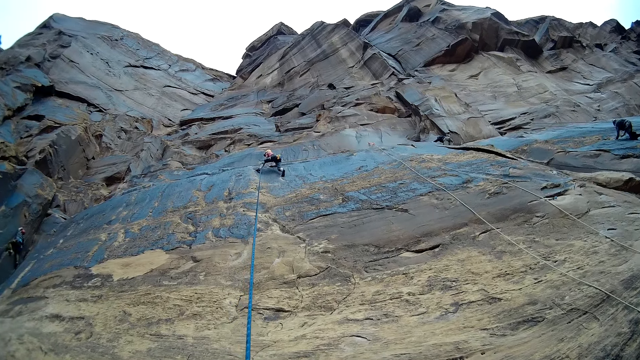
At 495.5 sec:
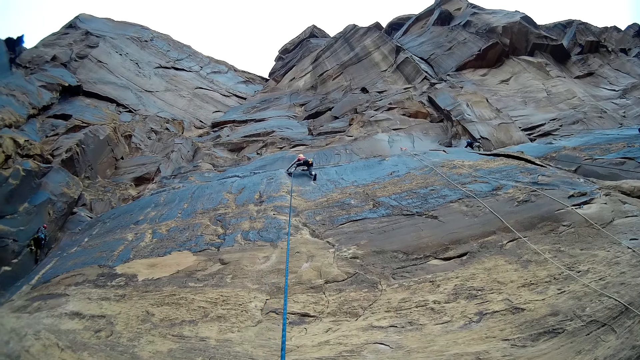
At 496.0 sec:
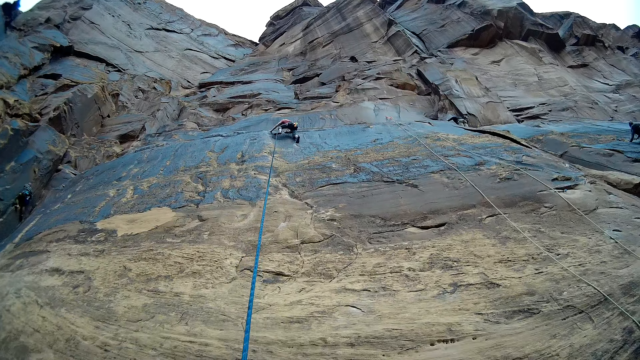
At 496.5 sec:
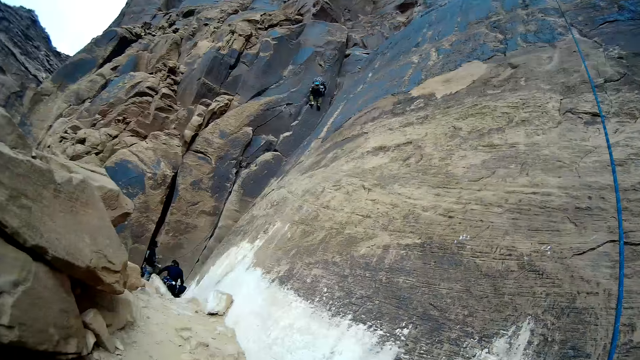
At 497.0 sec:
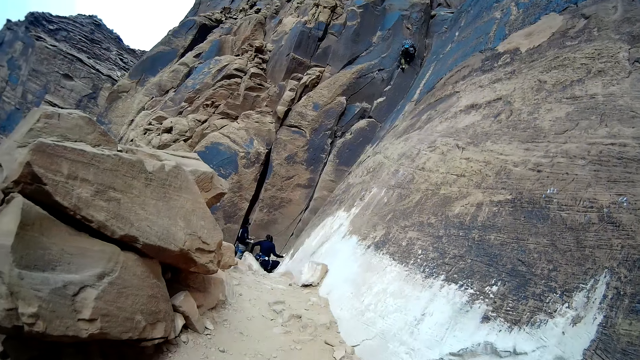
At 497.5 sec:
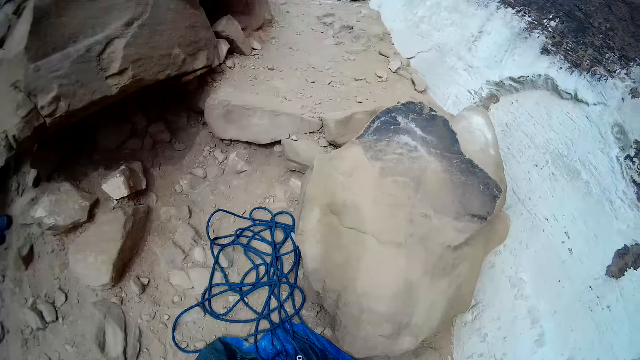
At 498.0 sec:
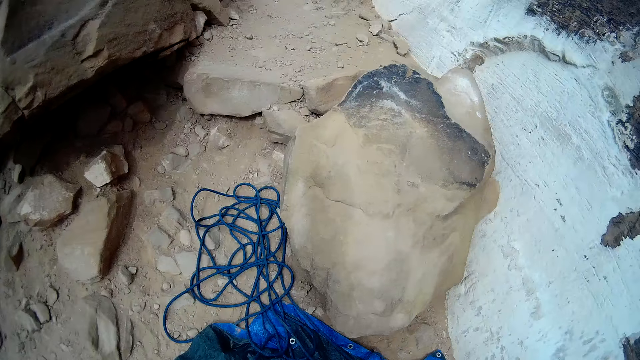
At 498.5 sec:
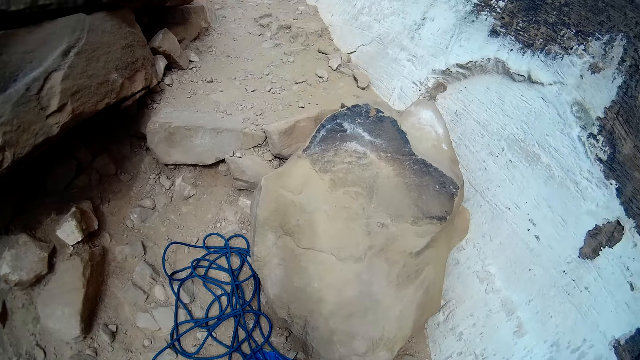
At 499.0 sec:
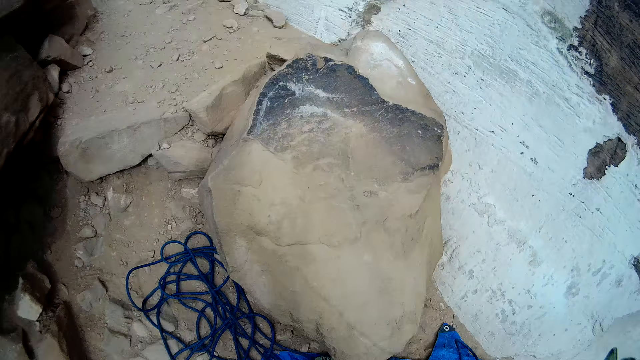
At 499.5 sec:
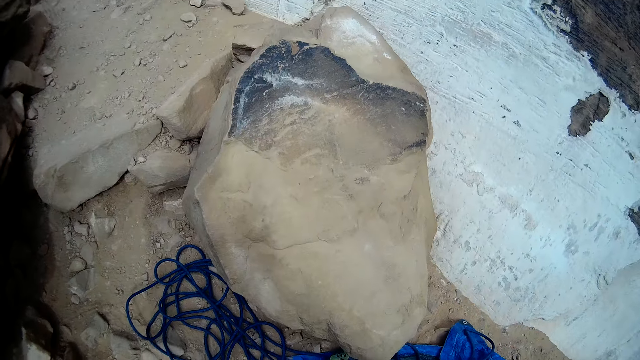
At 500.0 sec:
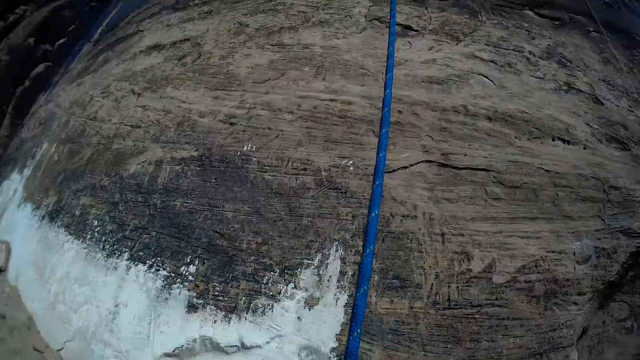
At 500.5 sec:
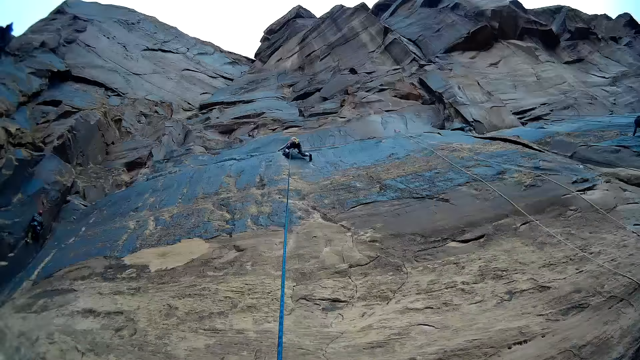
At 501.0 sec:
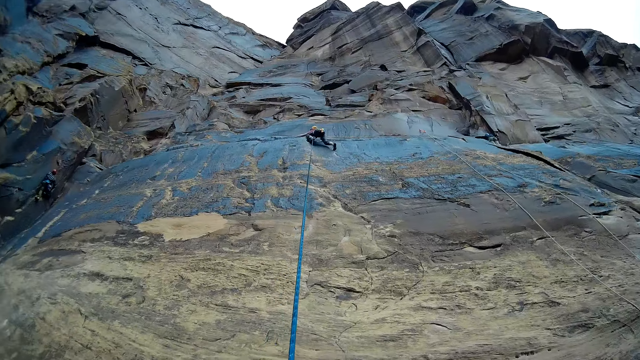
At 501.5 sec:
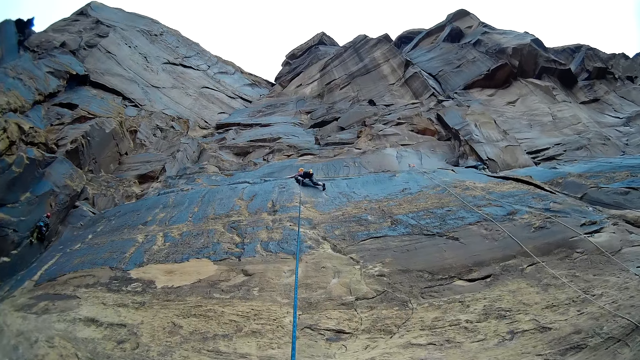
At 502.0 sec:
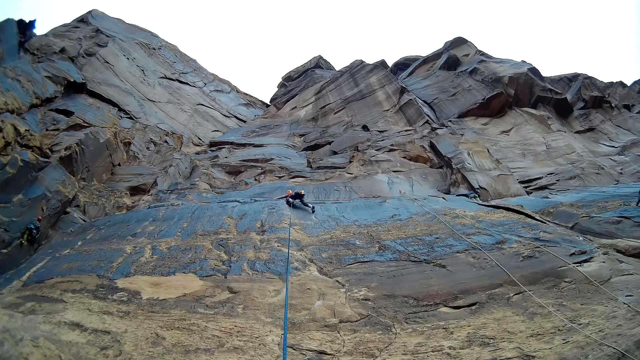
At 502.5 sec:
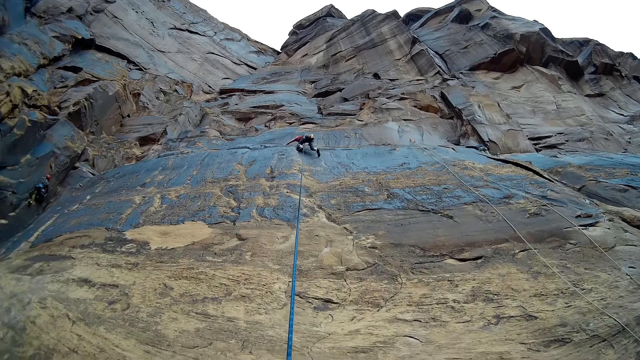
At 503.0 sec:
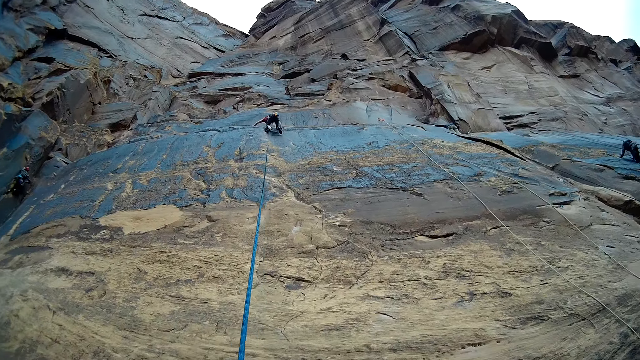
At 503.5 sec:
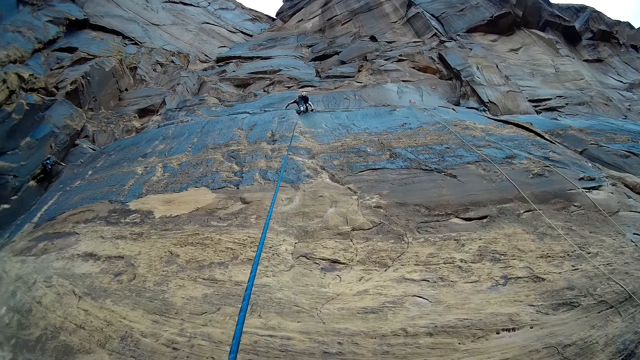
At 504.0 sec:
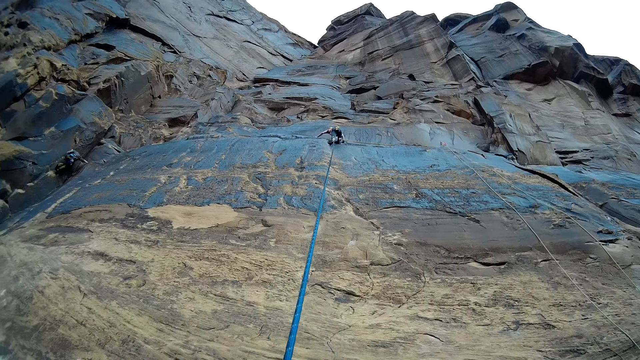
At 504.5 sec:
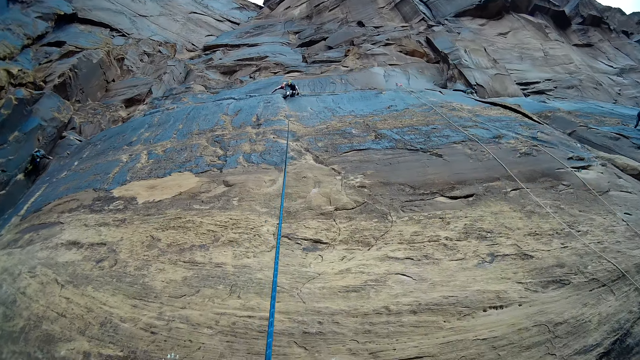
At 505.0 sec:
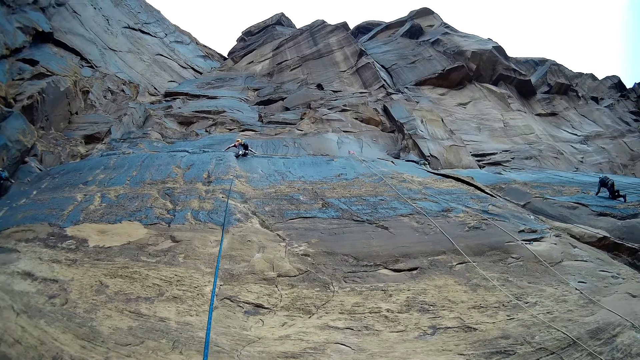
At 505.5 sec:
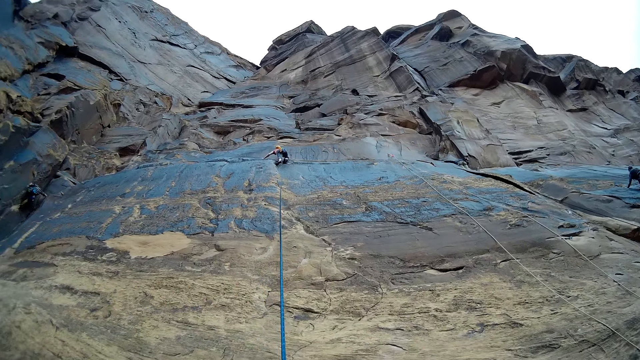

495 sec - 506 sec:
The camera wearer looks at a man. The man comes down the mountain. The camera wearer looks at the climbing rope on the ground. They pull the rope. They look at the man. The man climbs the mountain. Another man climbs the mountain.

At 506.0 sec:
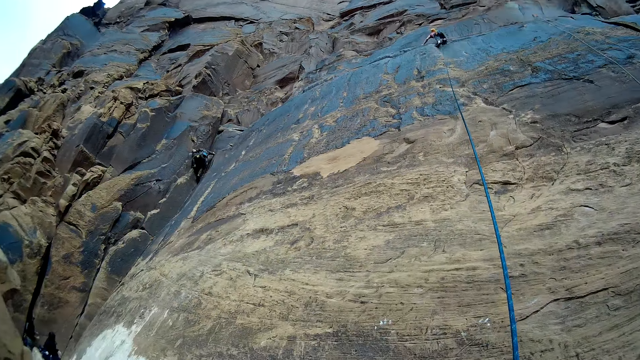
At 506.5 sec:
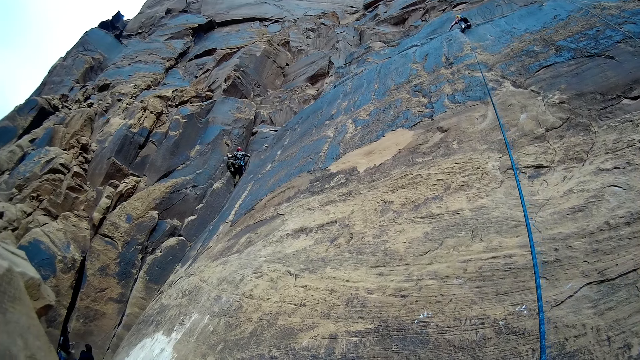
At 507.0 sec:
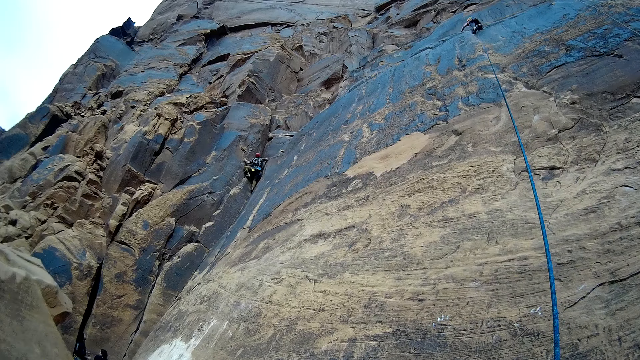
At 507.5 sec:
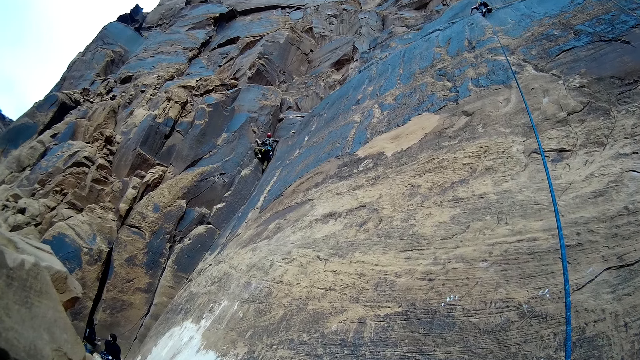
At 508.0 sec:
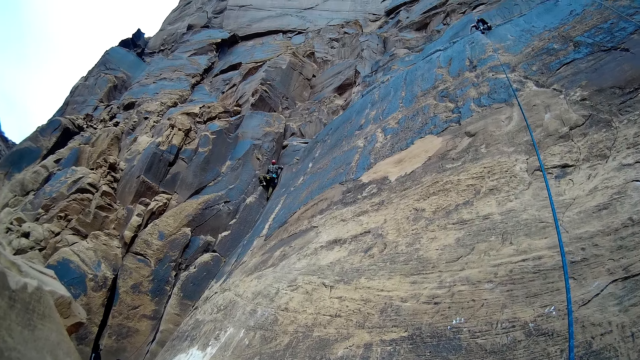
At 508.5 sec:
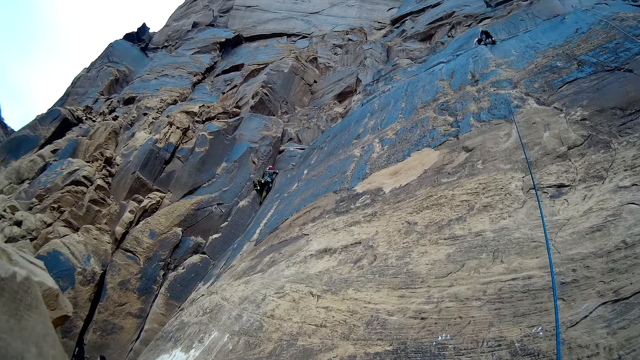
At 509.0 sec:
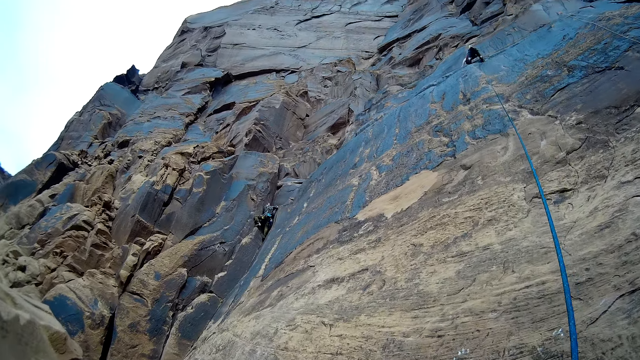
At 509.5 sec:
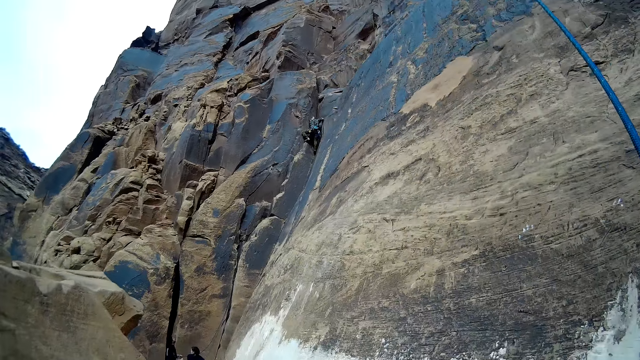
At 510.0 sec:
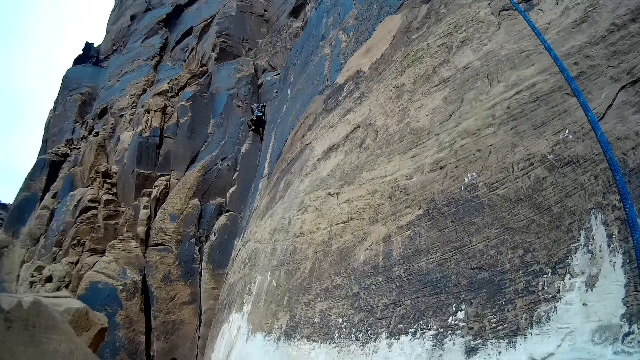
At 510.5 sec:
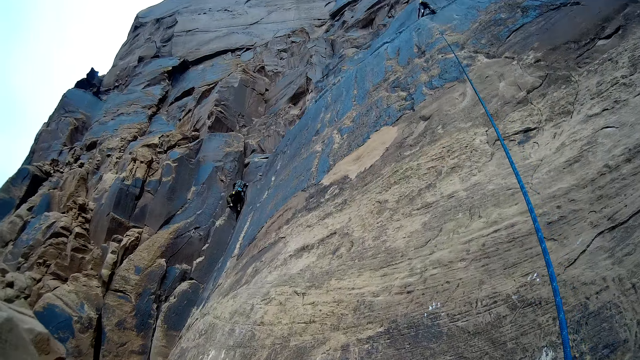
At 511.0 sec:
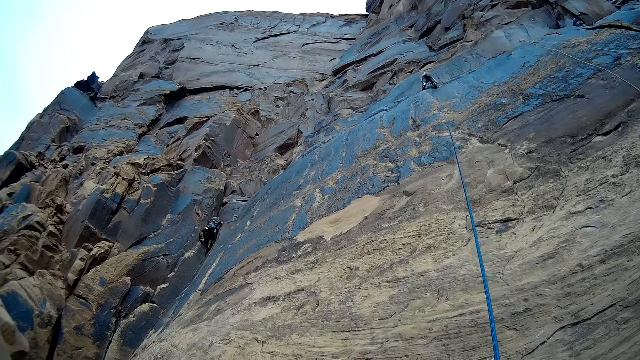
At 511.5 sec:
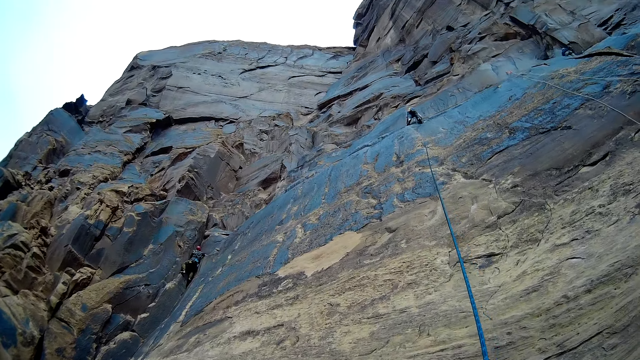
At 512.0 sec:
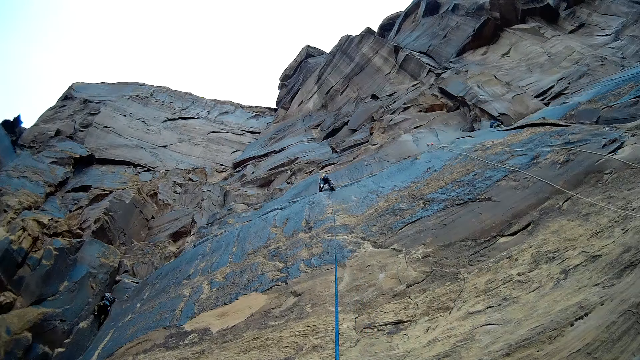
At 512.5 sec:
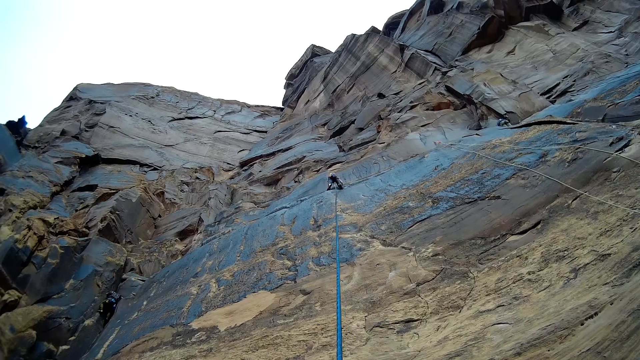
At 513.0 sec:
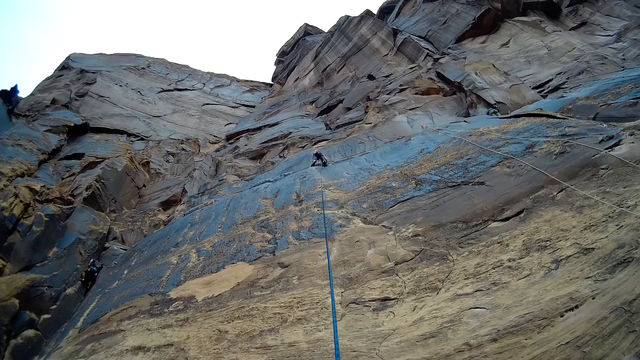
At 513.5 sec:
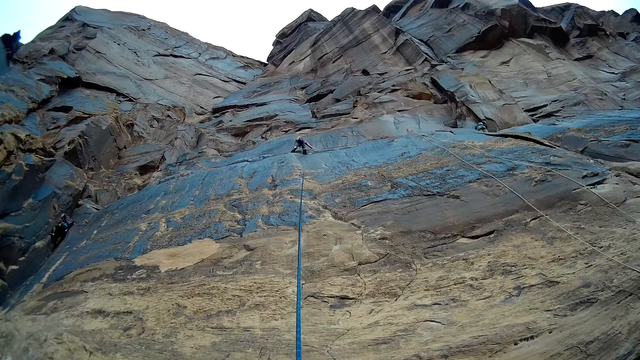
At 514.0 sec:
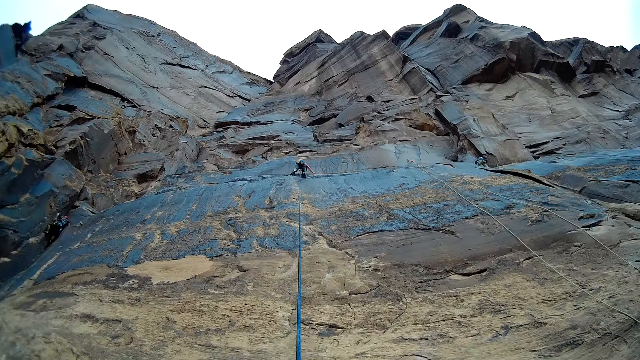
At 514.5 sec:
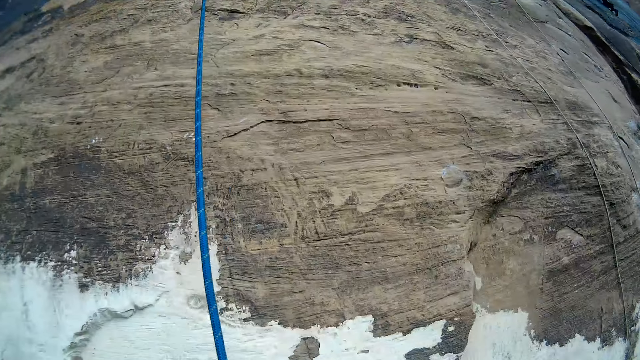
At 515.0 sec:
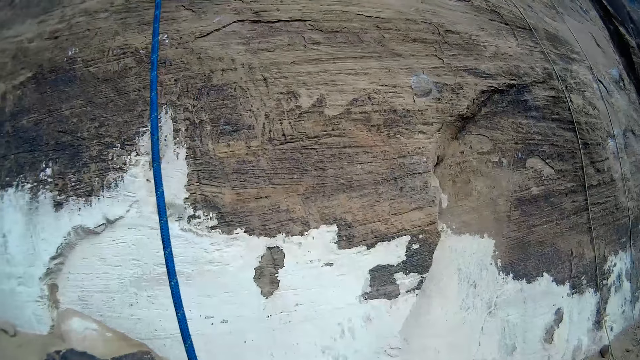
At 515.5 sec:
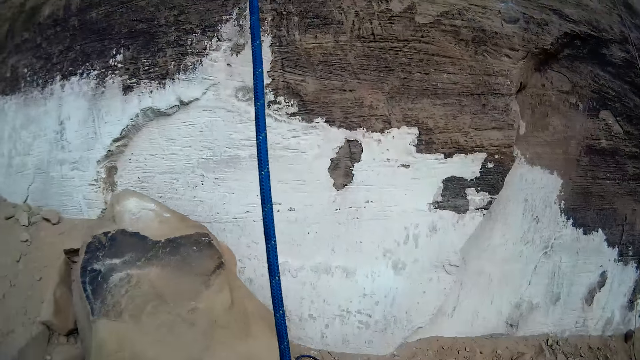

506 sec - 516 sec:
A man climbs the mountain. Another man climbs up the rock. A third man climbs the mountain. The camera wearer looks at another man. They shake the climbing rock.
